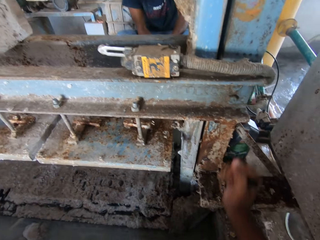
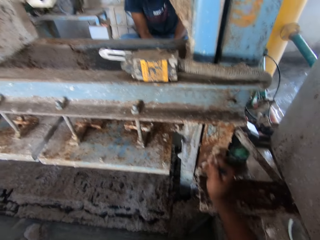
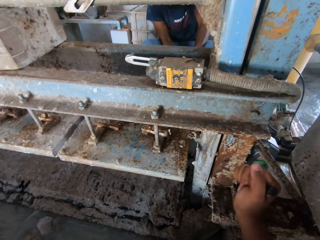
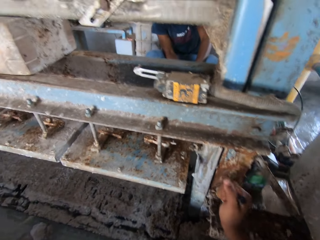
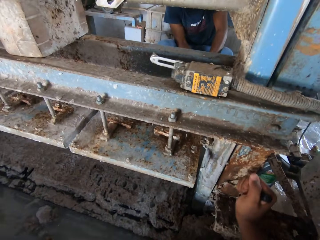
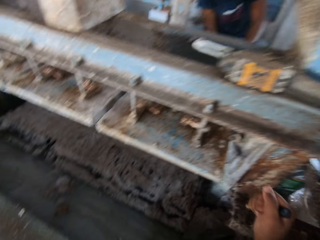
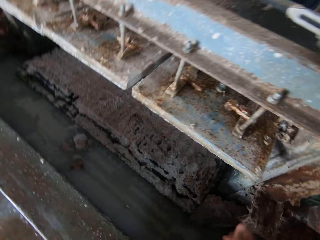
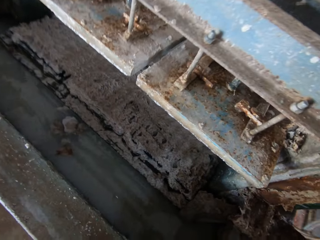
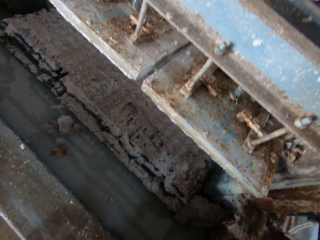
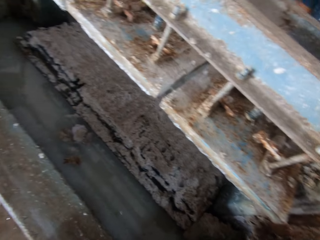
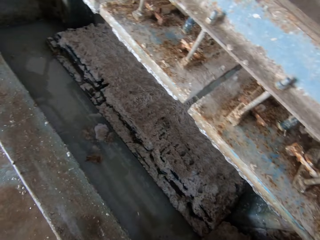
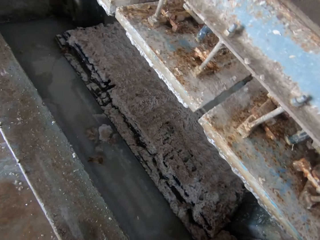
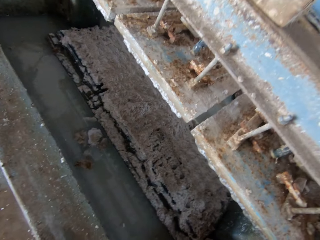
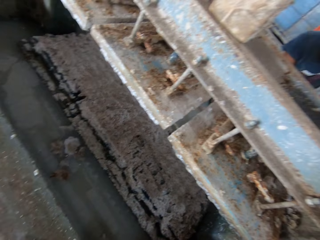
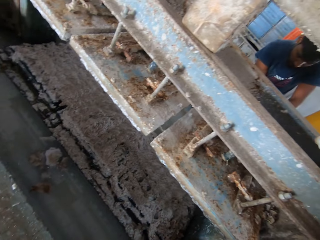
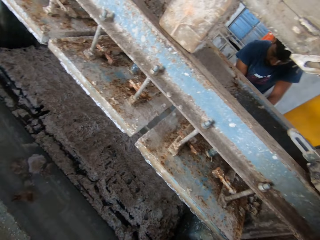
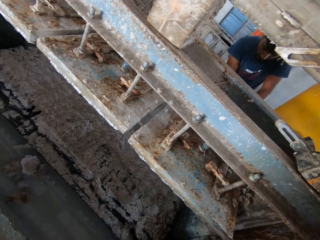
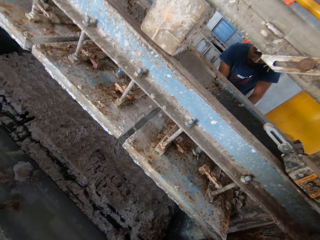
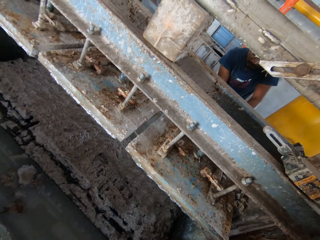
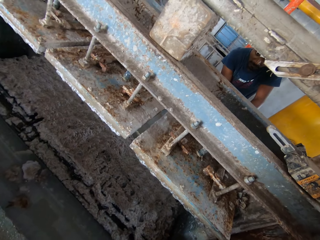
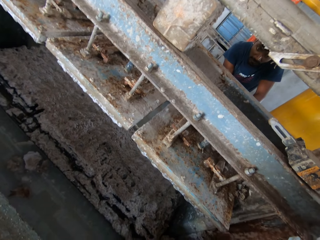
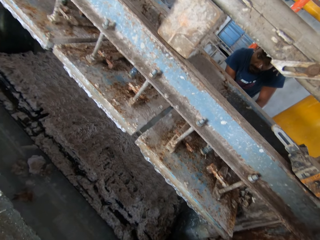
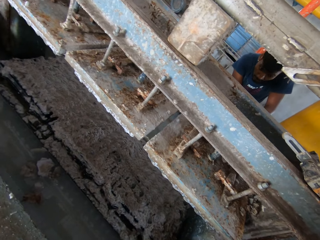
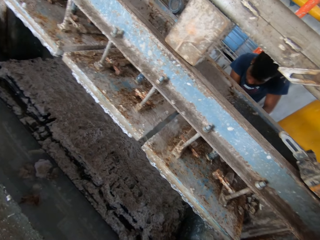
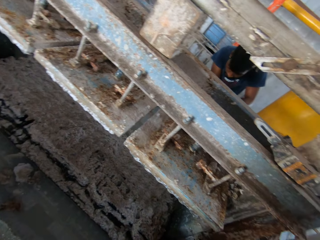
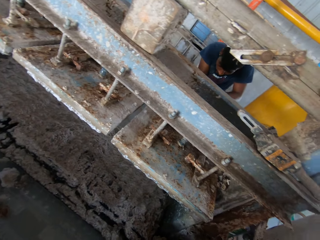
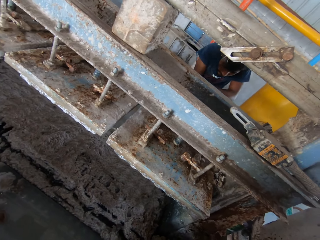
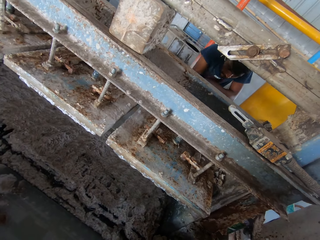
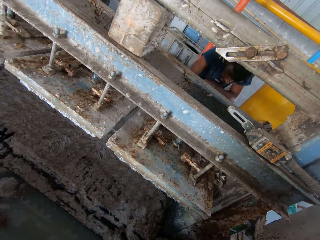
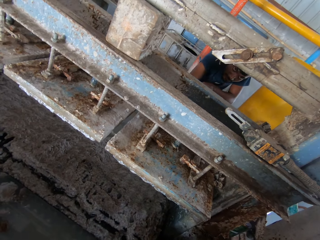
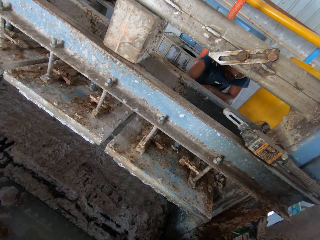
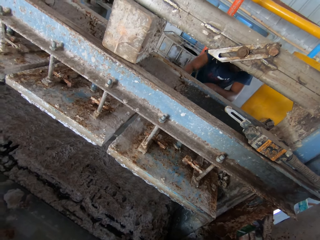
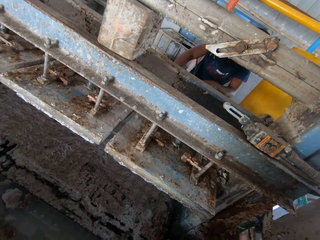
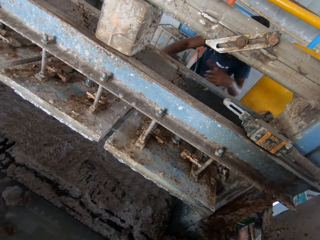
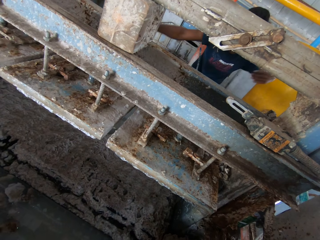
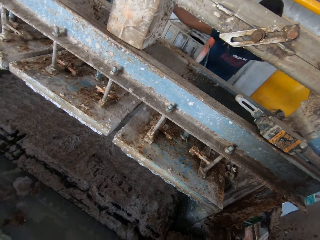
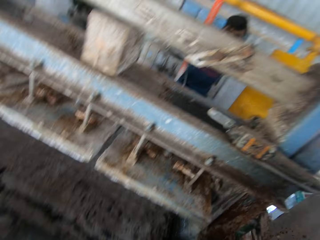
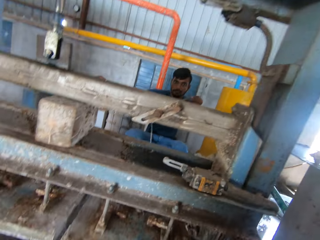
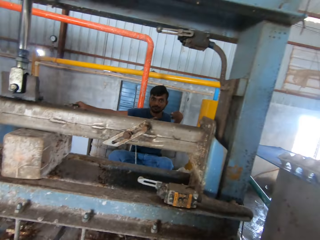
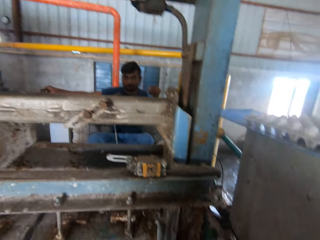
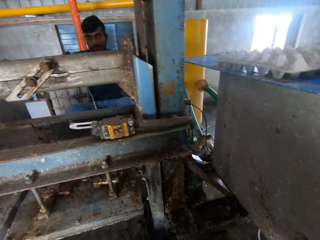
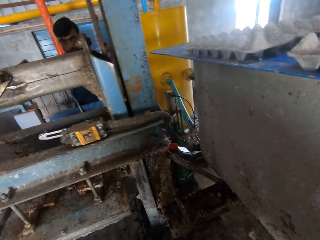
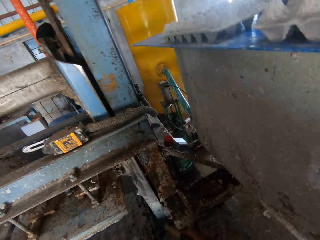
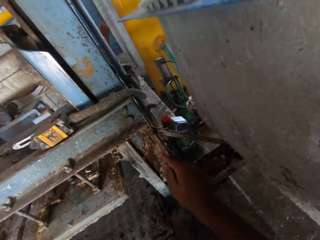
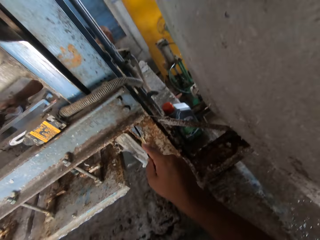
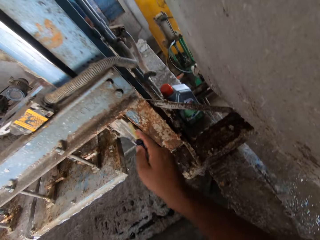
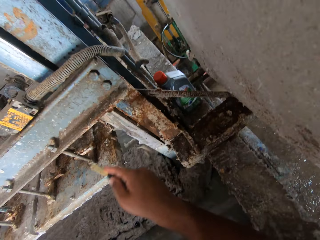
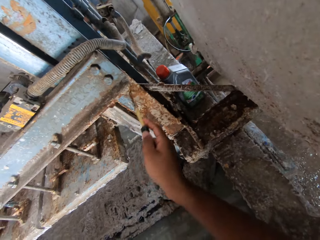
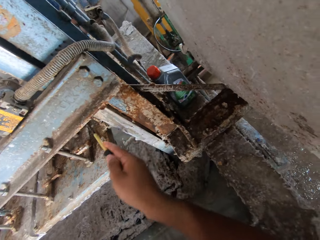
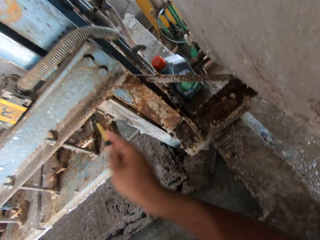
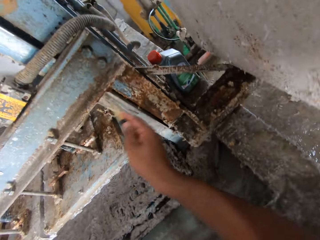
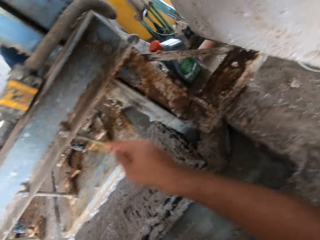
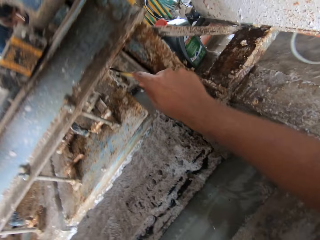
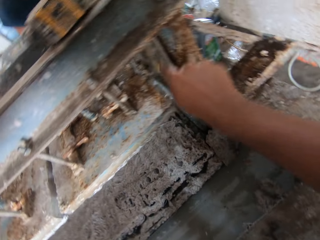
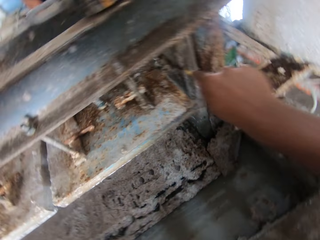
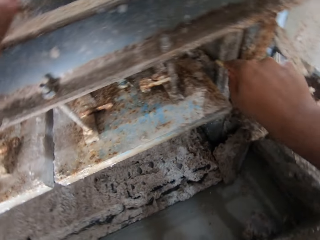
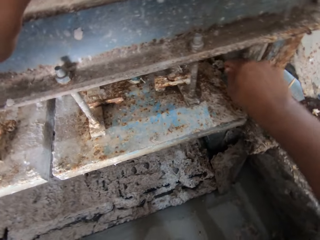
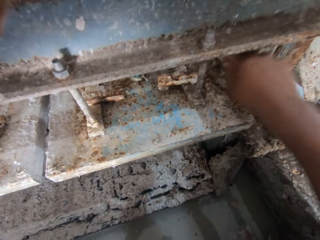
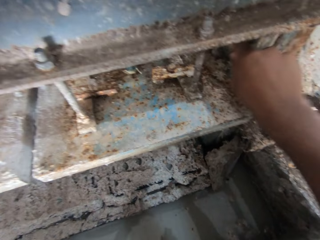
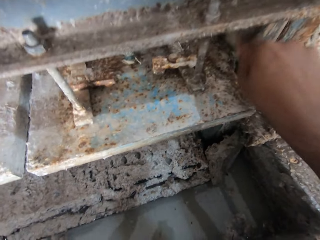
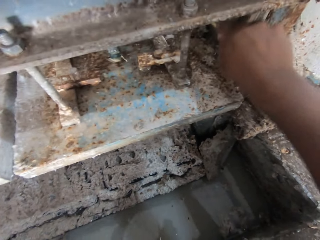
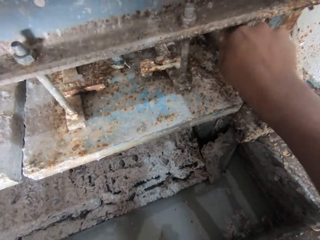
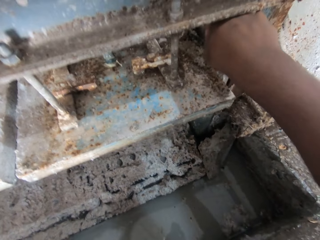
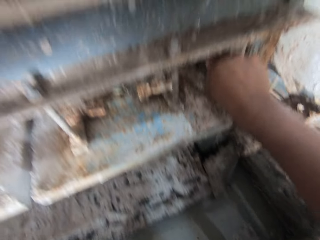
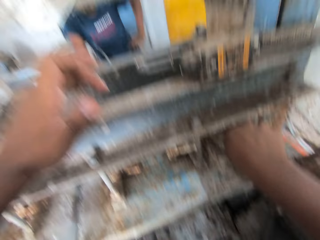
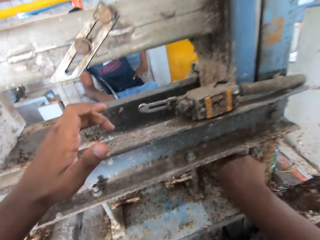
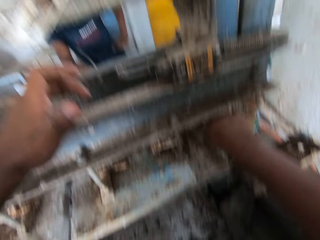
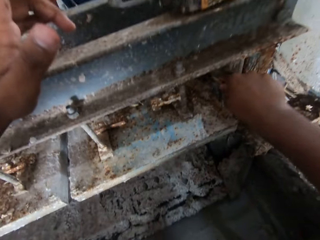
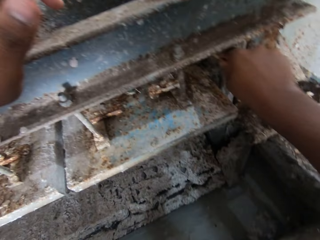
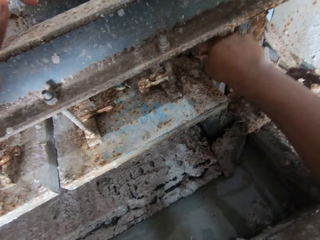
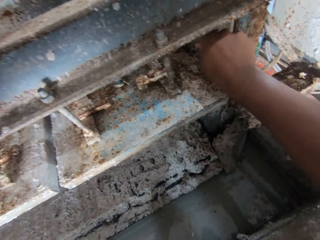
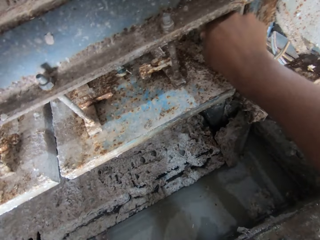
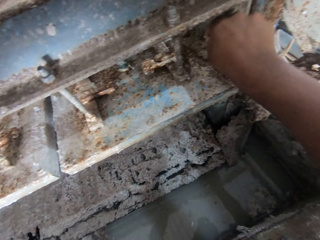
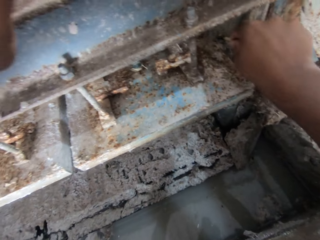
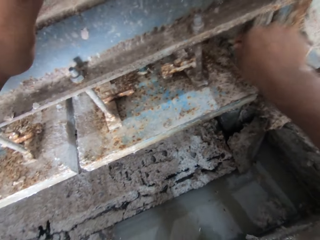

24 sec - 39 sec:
The camera wearer talks to a man. They scrape the paper off the machine with a screwdriver.

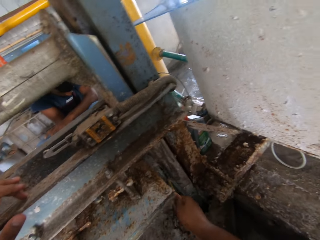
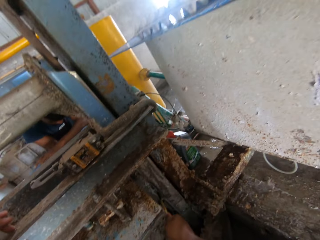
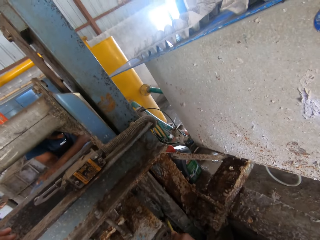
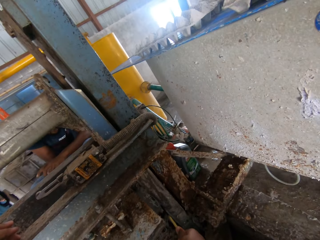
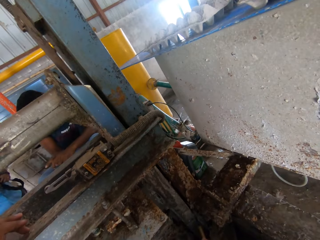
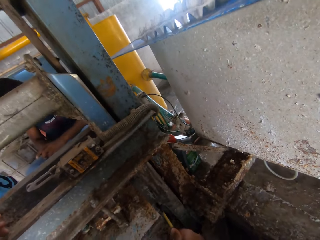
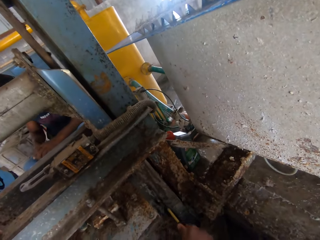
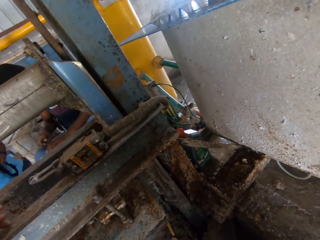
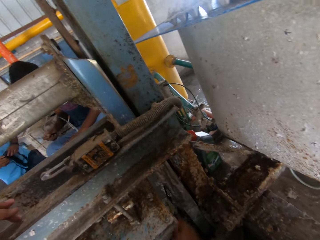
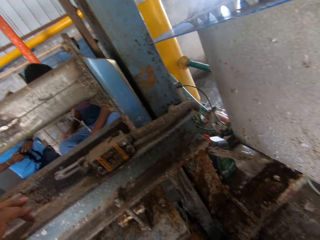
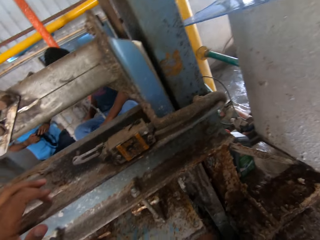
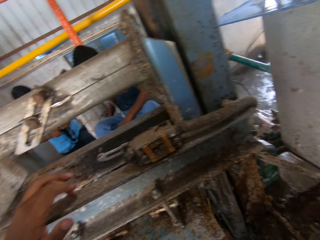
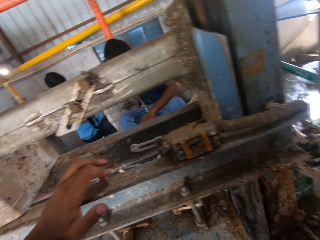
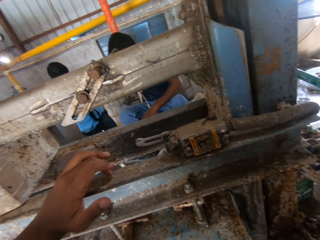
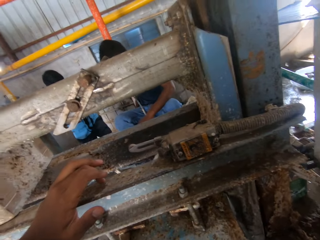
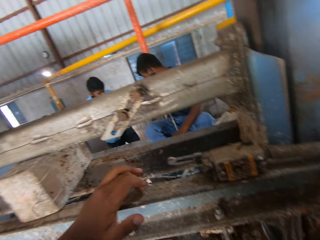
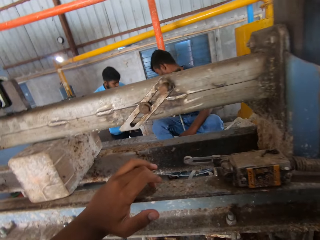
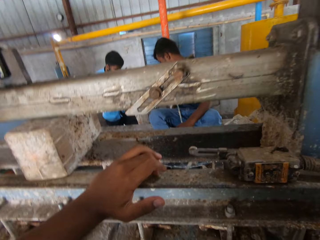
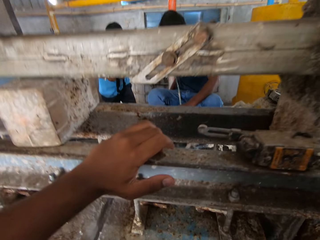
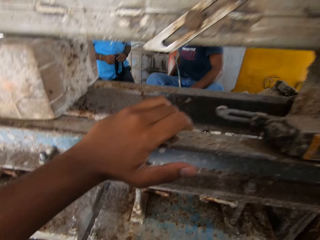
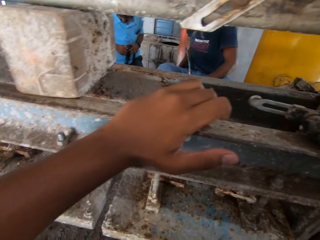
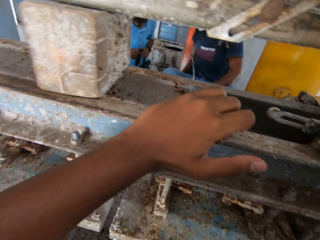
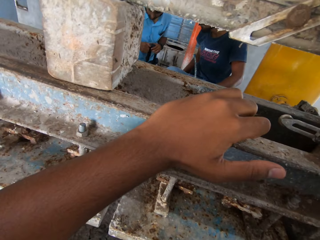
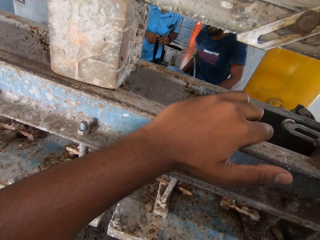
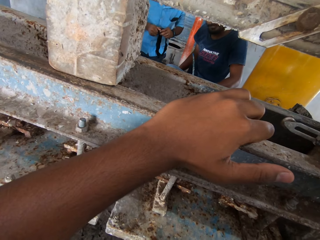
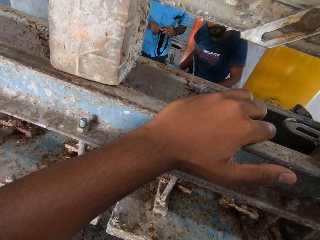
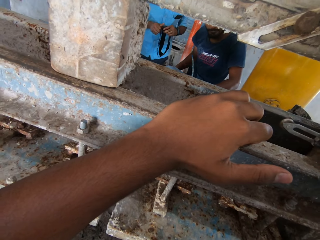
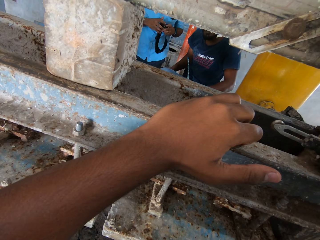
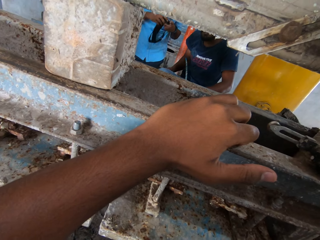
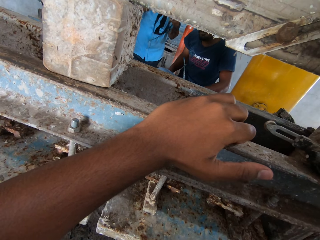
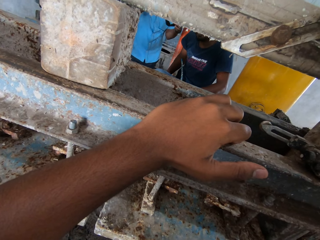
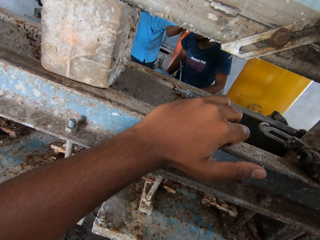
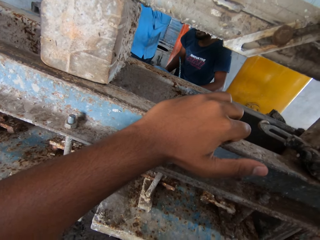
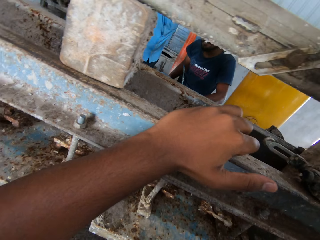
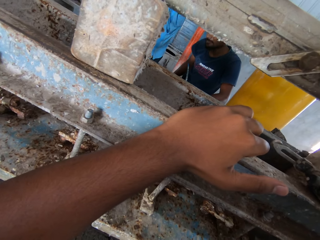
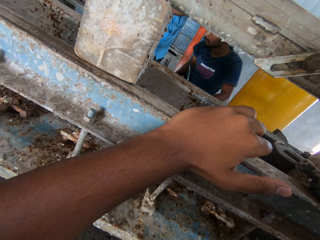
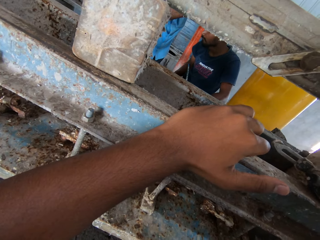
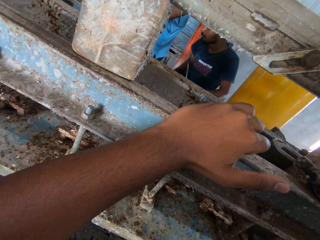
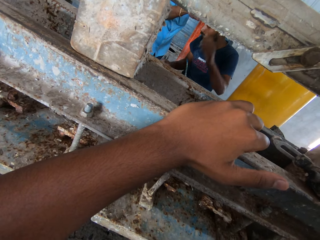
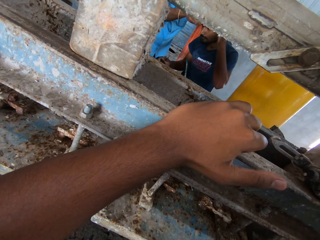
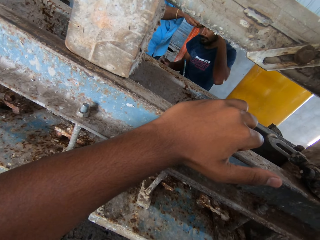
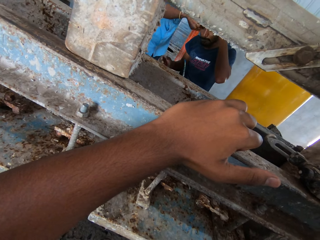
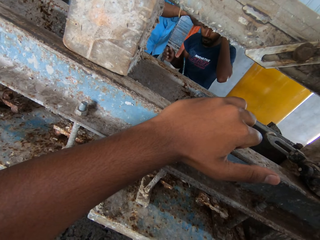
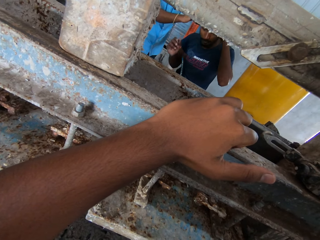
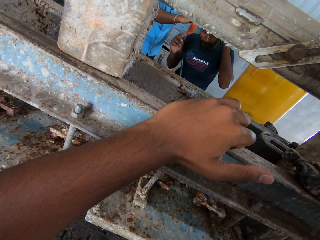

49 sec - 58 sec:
The camera wearer talks to a man.
